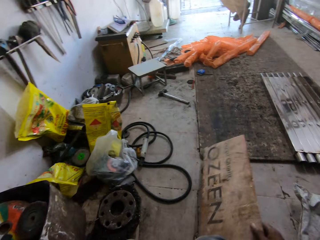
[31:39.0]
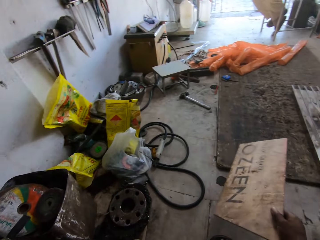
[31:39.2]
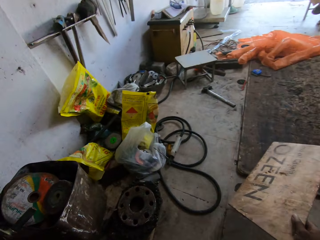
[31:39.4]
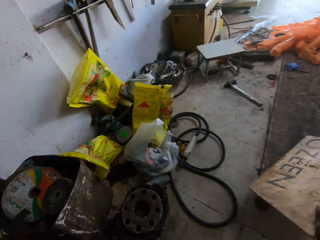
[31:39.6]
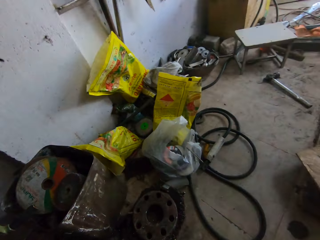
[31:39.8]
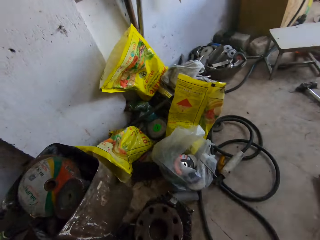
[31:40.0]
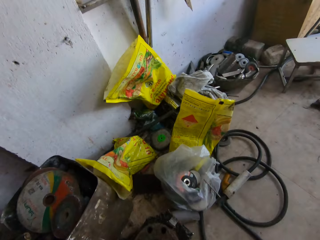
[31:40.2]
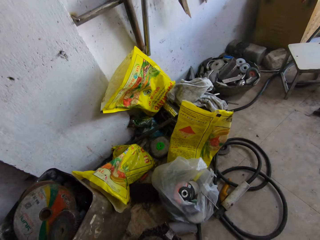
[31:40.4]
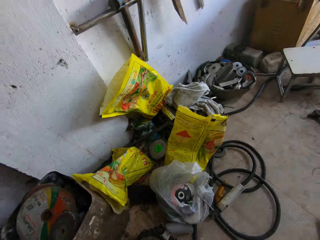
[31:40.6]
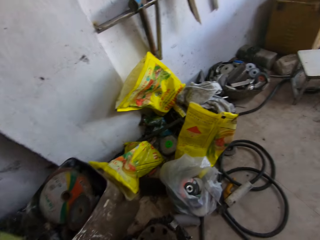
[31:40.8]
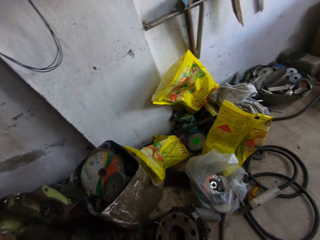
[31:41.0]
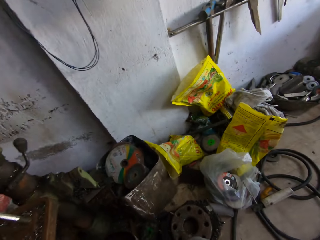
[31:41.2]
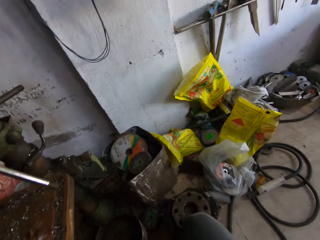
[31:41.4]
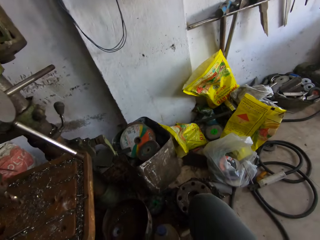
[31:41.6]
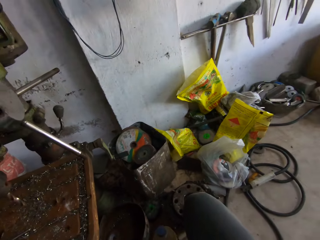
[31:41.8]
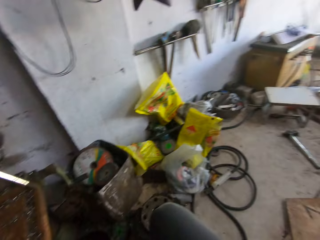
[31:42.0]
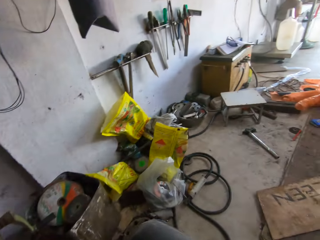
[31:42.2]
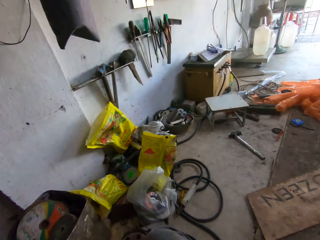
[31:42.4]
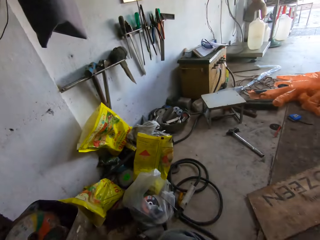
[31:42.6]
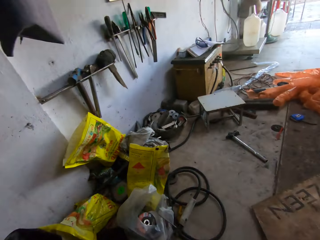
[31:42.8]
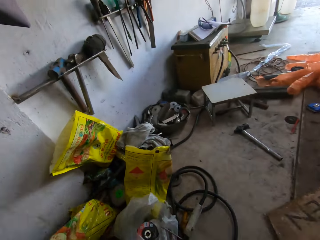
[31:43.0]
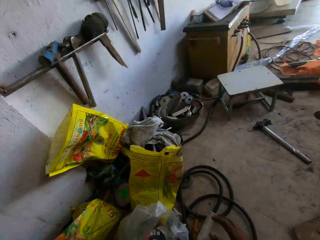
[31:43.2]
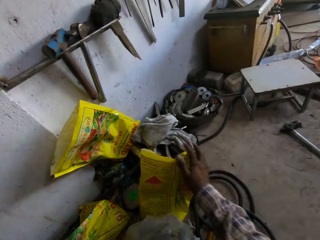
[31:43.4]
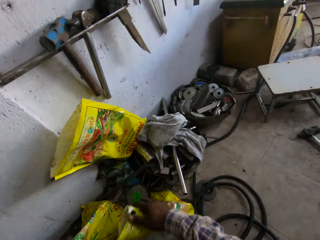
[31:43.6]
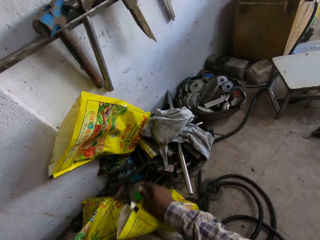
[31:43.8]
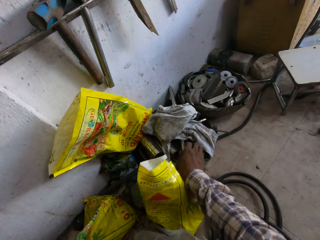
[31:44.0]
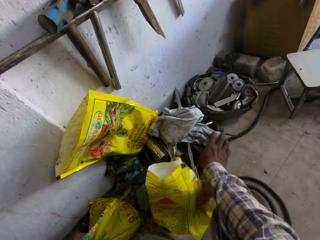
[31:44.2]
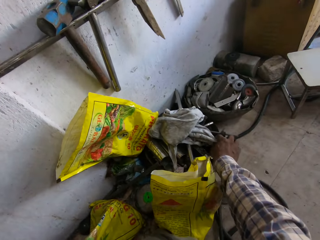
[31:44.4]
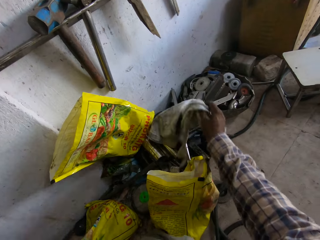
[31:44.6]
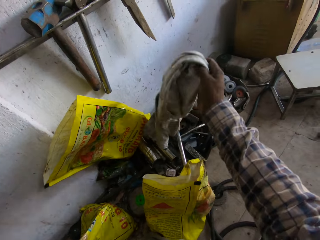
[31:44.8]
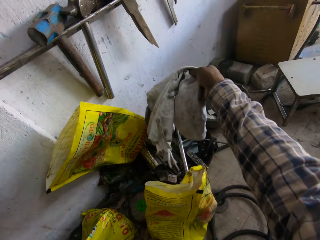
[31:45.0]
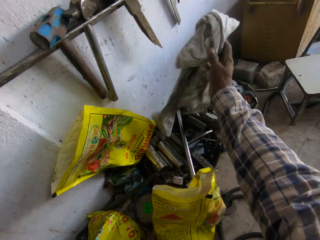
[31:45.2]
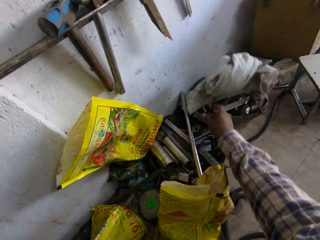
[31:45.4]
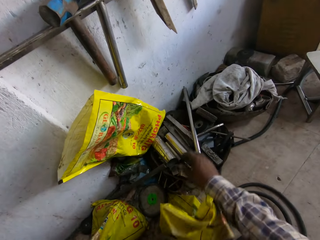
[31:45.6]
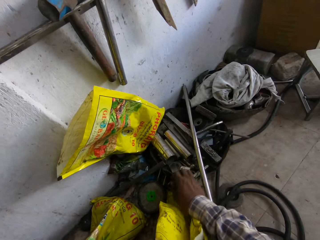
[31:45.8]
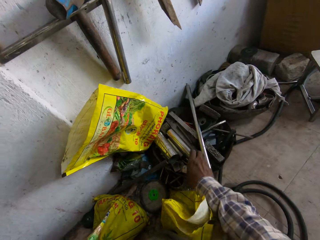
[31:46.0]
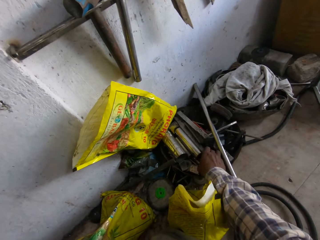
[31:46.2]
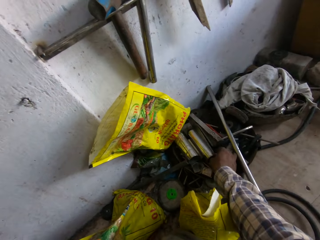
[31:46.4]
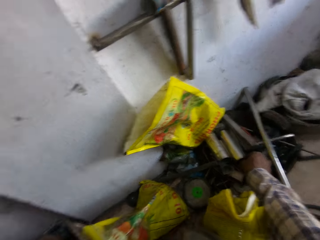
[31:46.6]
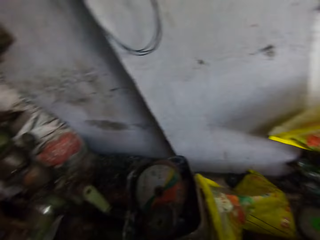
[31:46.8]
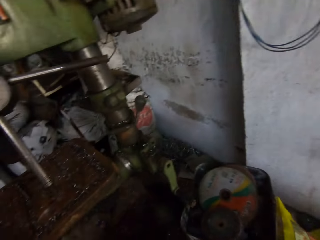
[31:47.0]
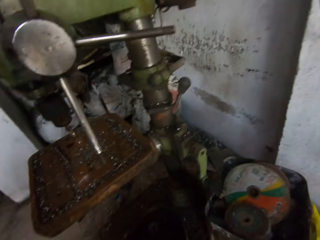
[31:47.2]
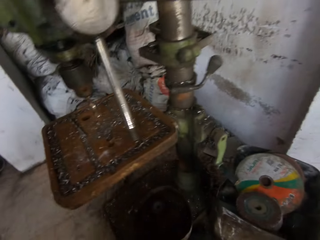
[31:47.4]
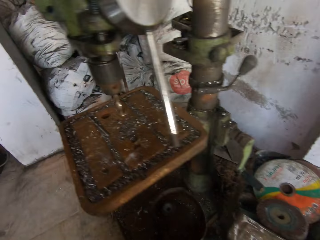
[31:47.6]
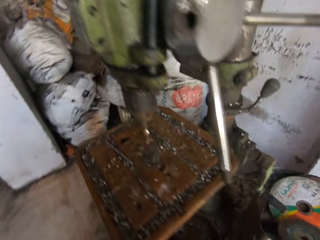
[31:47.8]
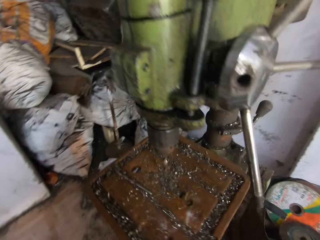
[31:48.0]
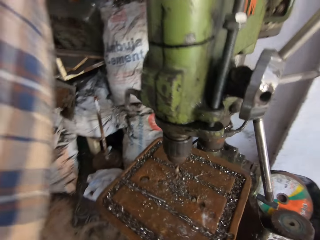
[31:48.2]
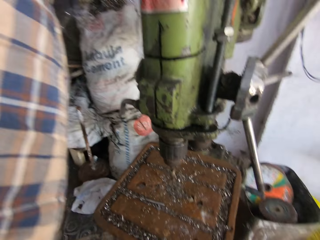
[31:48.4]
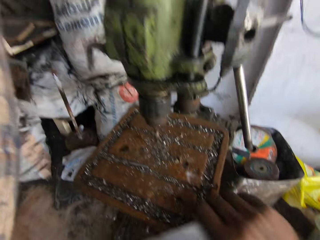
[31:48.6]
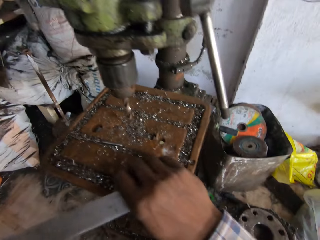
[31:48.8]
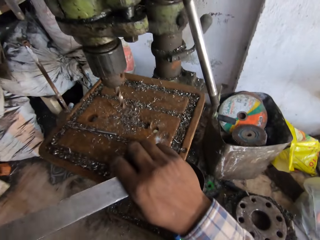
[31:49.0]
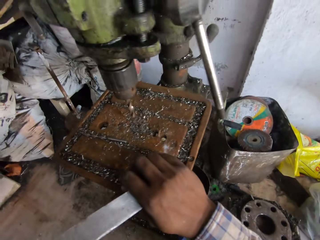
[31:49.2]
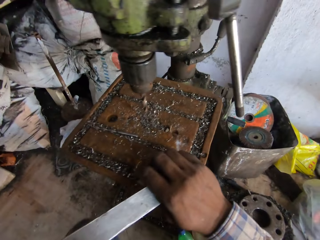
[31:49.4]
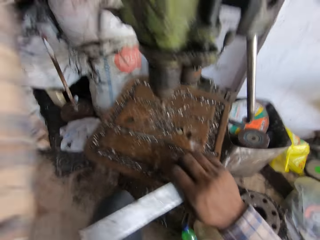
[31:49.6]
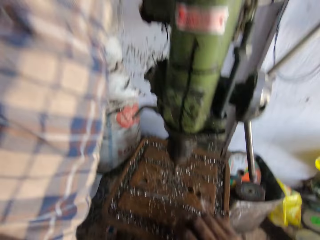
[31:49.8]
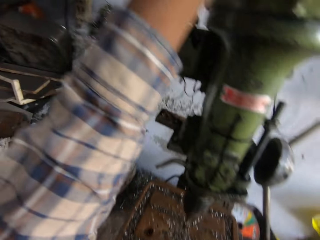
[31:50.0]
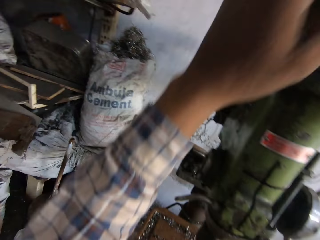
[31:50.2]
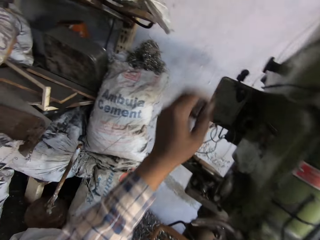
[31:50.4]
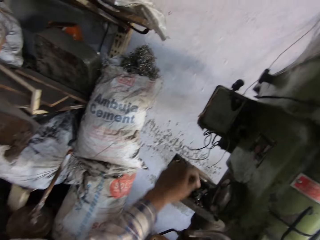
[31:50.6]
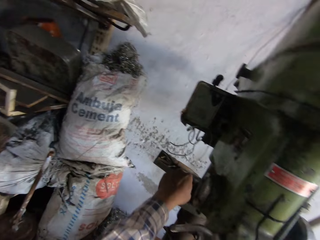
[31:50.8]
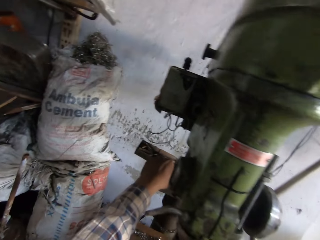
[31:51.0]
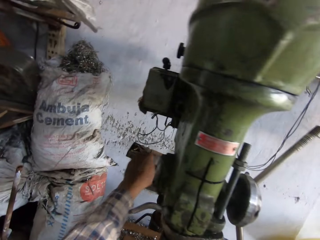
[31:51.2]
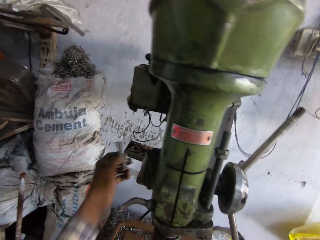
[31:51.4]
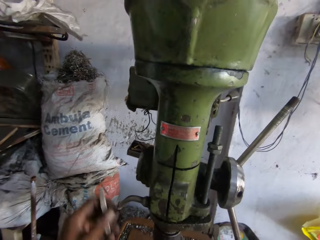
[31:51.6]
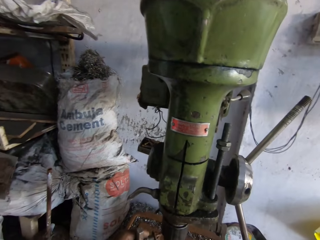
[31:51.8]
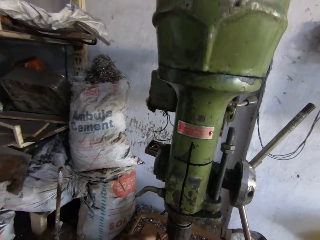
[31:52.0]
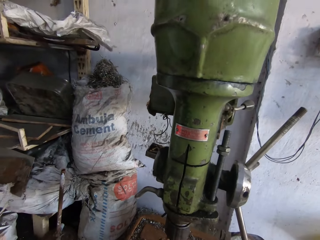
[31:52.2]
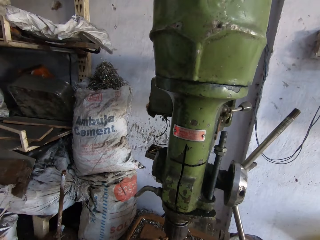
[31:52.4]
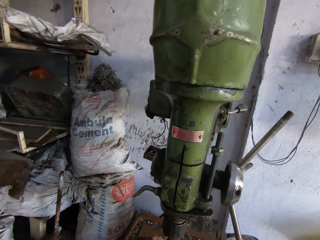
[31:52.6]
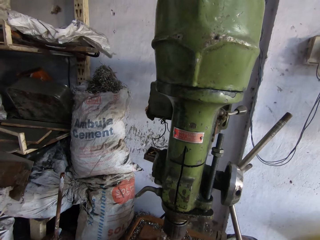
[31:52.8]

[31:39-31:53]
The camera wearer places the block of wood on the platform. He stares at the floor. He presses on the sack with his hand. He looks for something between the sacks. He picks up the piece of cloth. He throws the rug on the floor. He turns around. He picks up the metal with his right hand. He looks around. He moves the metal on the machine. He picks up the metal with his left hand.

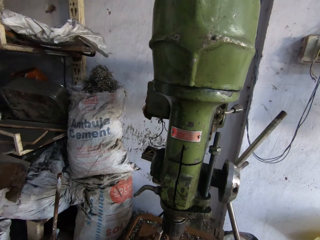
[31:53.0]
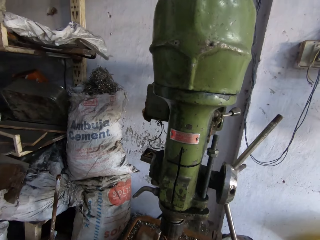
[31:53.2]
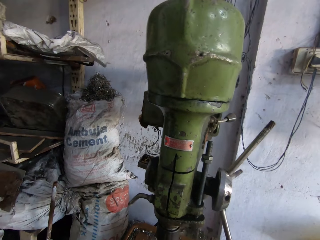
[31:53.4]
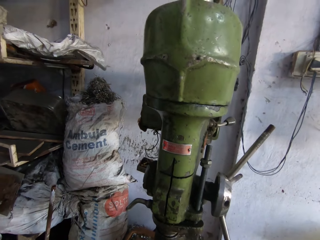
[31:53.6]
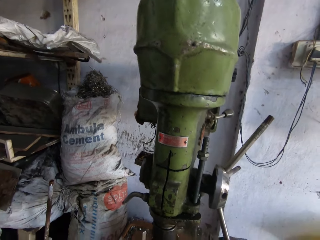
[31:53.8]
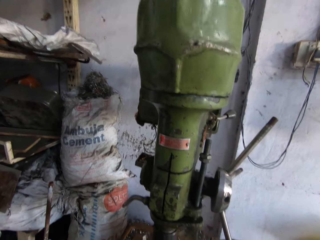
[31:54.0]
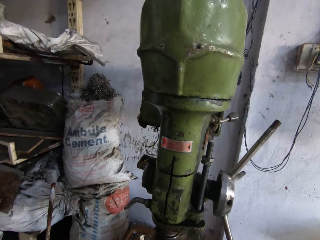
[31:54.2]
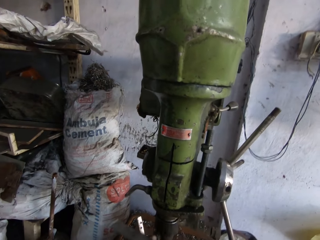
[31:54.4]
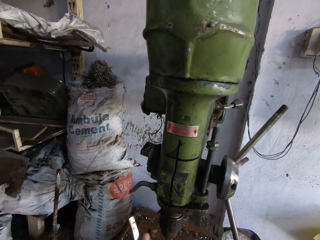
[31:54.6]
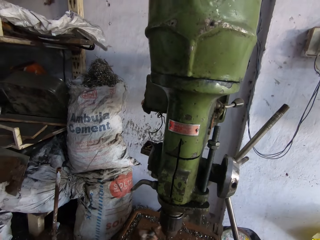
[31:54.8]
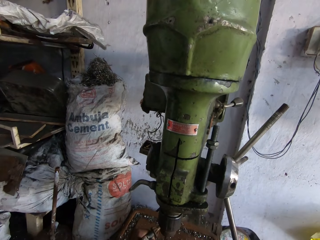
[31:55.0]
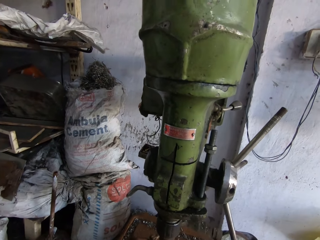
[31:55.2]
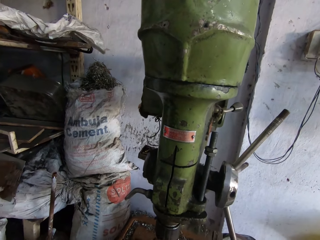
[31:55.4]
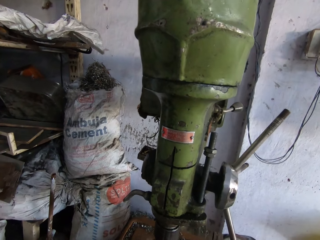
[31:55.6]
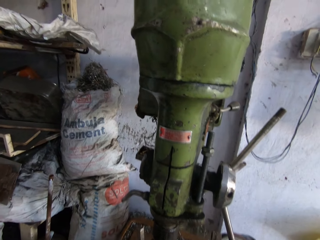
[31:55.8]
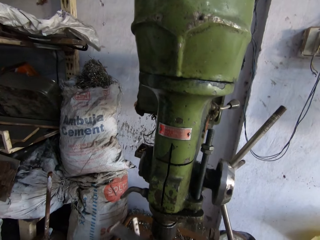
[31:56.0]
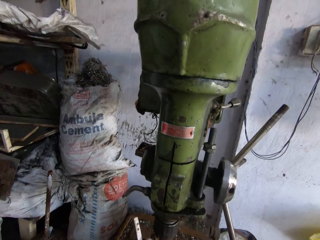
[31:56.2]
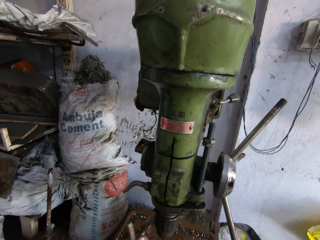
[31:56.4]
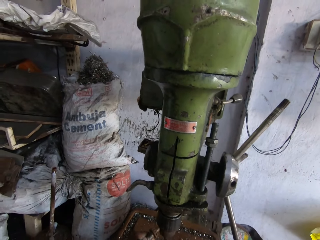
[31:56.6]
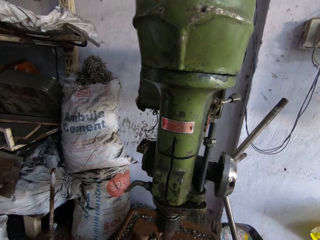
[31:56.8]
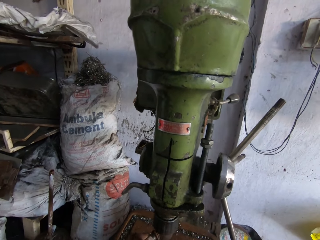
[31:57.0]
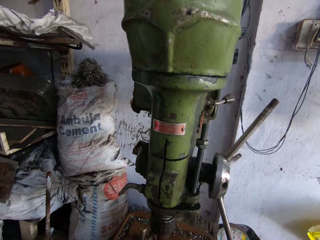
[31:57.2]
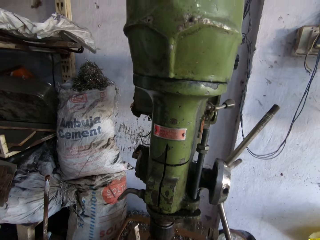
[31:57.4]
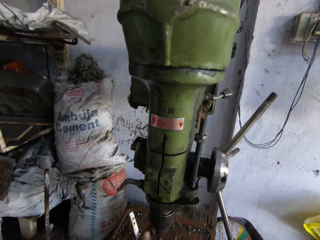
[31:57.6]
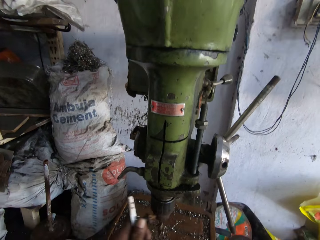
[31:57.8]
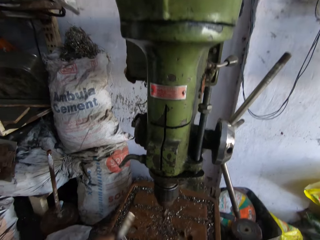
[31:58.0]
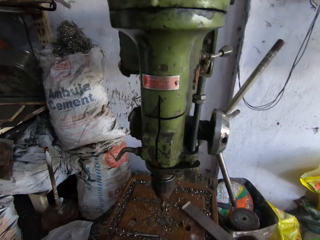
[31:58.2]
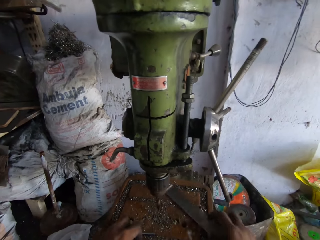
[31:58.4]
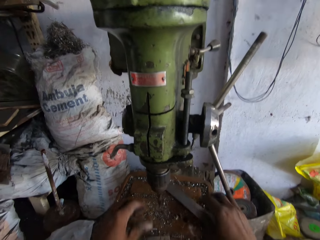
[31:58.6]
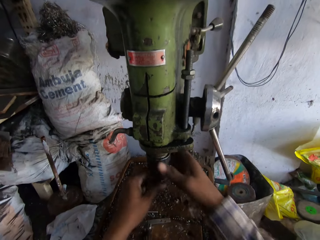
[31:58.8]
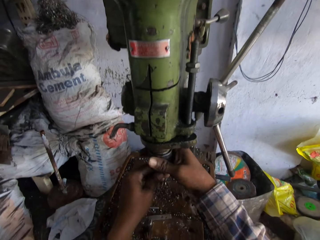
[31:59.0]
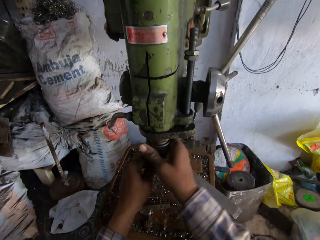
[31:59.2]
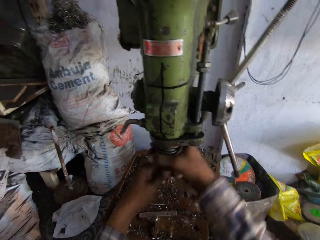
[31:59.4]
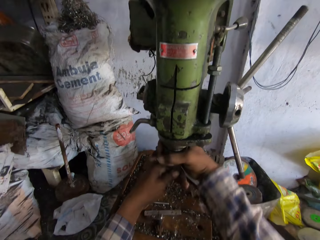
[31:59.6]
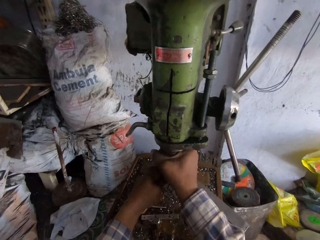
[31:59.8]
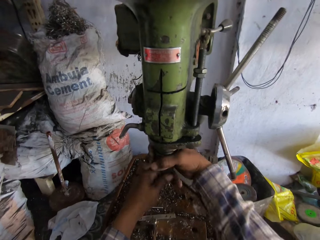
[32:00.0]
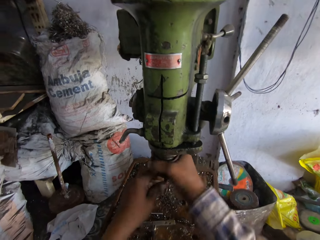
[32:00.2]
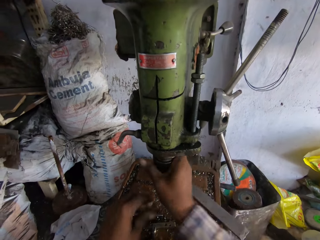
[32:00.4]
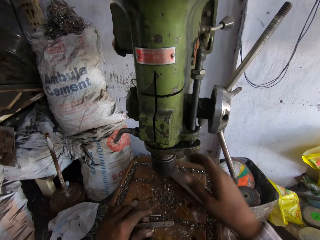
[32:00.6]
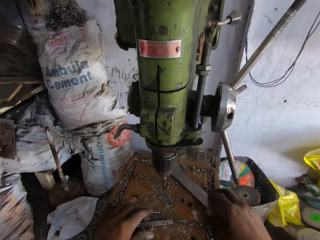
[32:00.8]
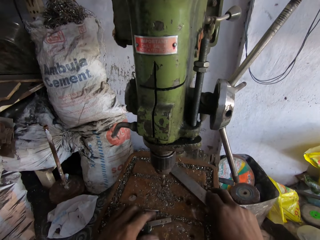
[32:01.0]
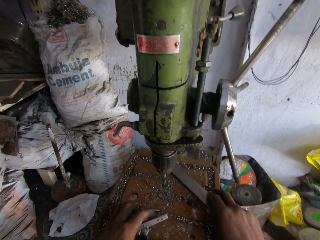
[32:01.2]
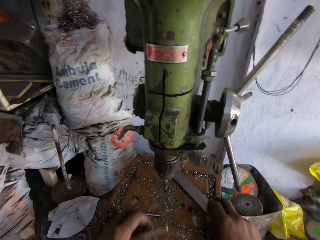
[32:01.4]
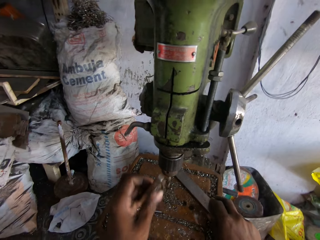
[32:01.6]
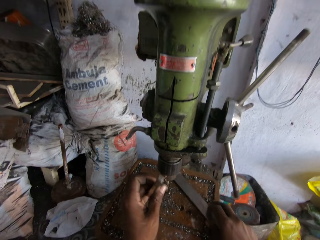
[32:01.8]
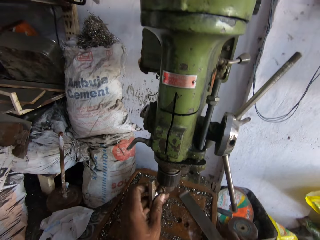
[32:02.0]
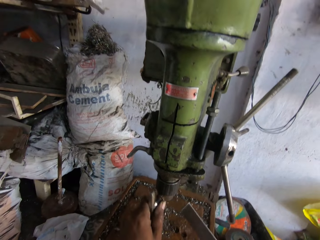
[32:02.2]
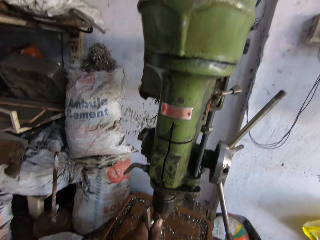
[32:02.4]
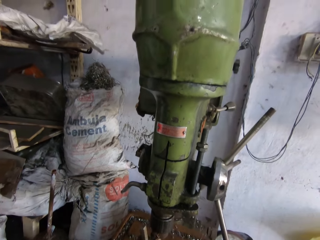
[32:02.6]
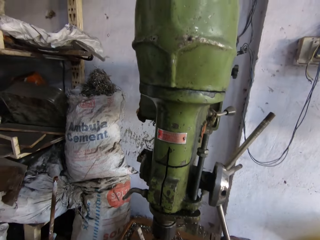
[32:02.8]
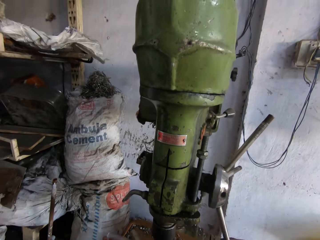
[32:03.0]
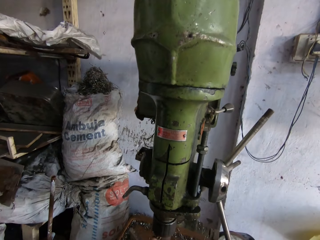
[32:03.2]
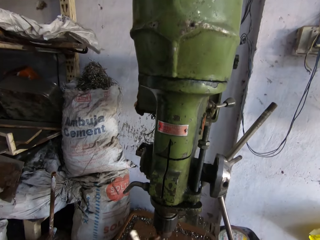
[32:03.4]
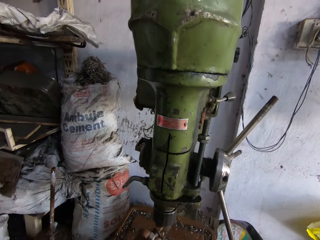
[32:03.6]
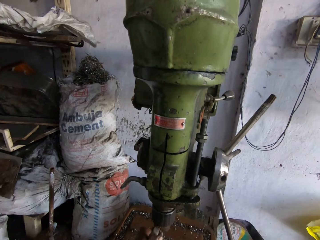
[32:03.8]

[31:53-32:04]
The camera wearer hits the metal on the pillar drill machine. He drops the metals on the pillar drill machine. He adjusts the pillar drill machine with his hands. He picks up the metal with his left hand. He moves the metal on the machine. He attaches the metal to the pillar drill machine. He hits the metal on the pillar drill machine.
